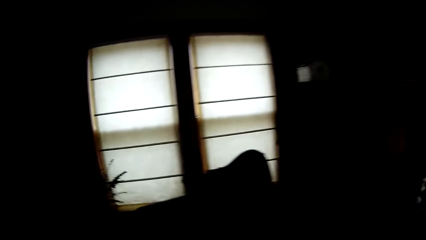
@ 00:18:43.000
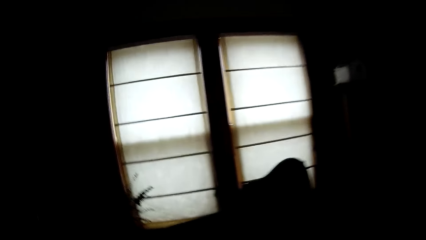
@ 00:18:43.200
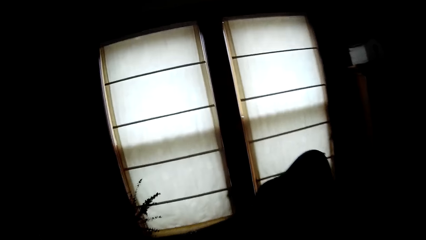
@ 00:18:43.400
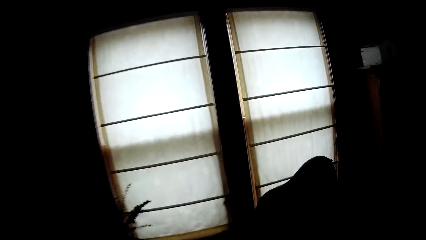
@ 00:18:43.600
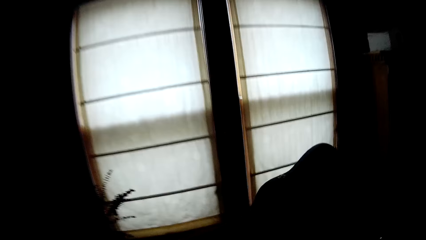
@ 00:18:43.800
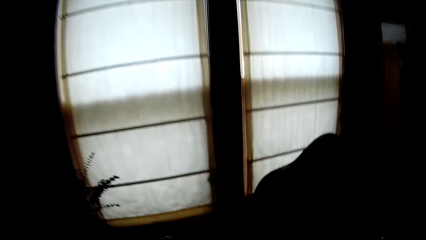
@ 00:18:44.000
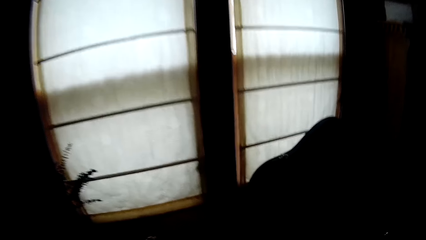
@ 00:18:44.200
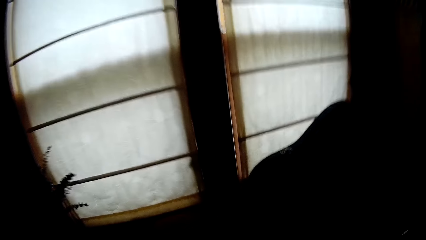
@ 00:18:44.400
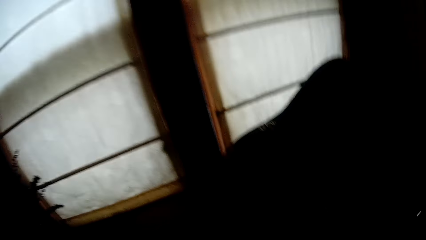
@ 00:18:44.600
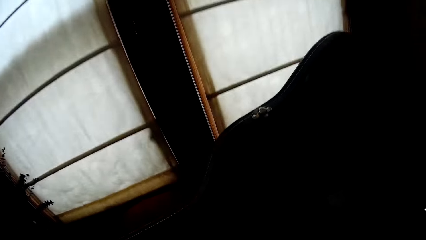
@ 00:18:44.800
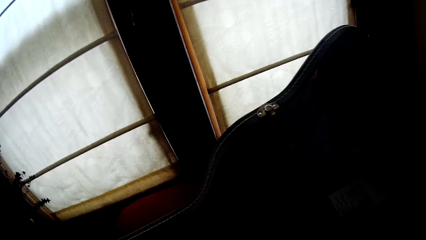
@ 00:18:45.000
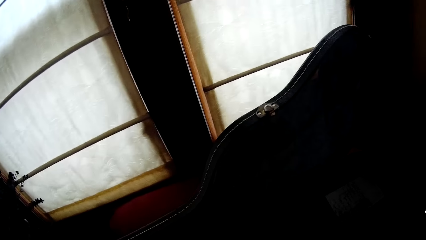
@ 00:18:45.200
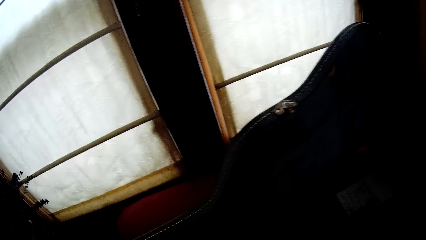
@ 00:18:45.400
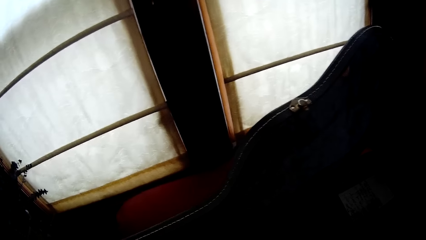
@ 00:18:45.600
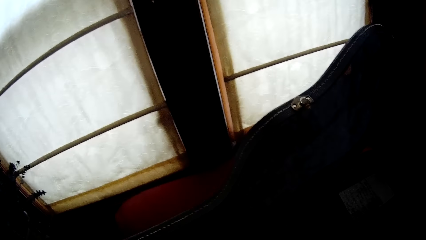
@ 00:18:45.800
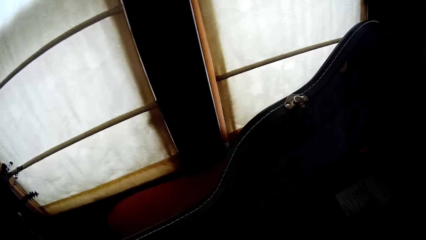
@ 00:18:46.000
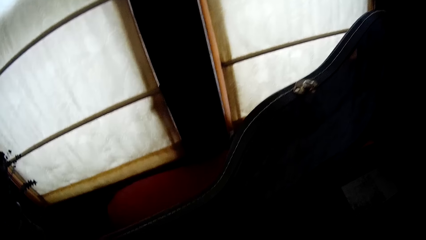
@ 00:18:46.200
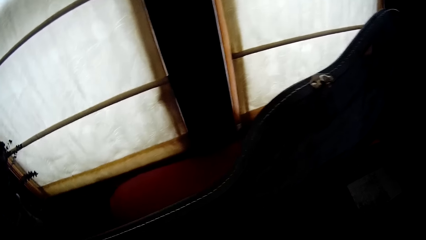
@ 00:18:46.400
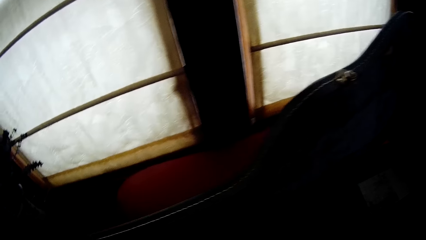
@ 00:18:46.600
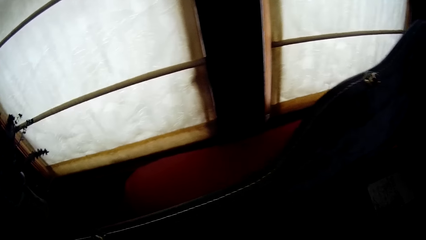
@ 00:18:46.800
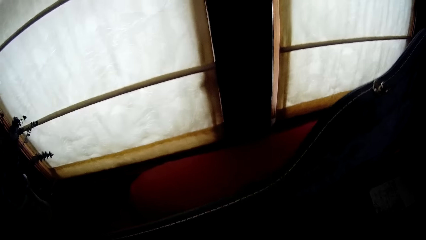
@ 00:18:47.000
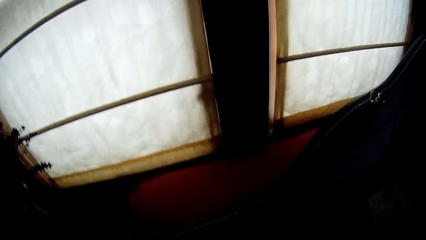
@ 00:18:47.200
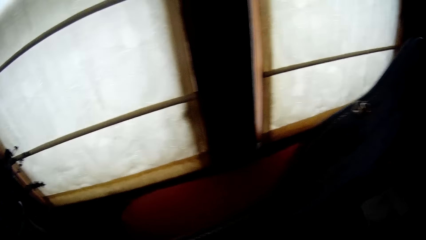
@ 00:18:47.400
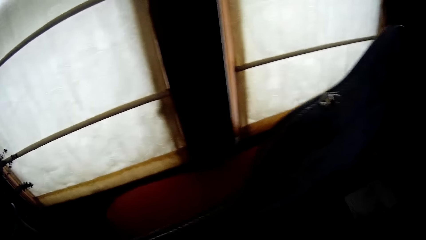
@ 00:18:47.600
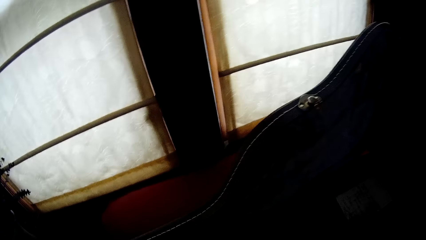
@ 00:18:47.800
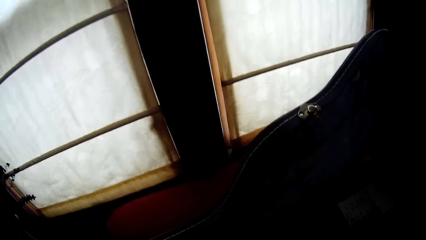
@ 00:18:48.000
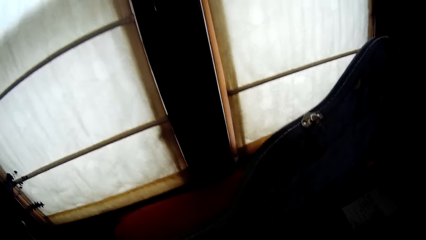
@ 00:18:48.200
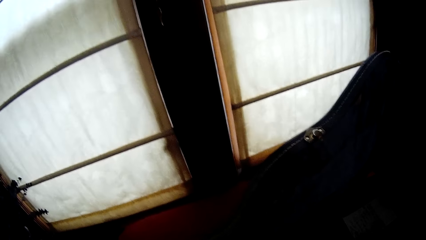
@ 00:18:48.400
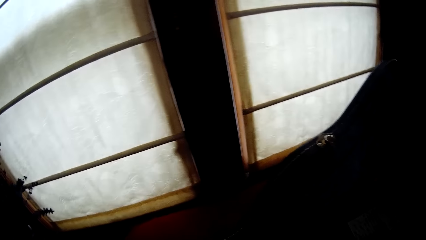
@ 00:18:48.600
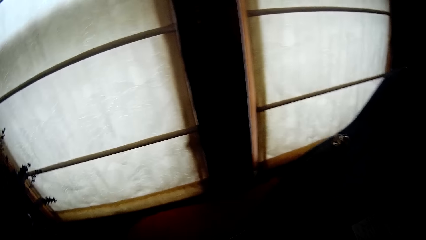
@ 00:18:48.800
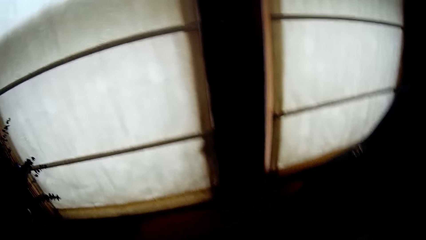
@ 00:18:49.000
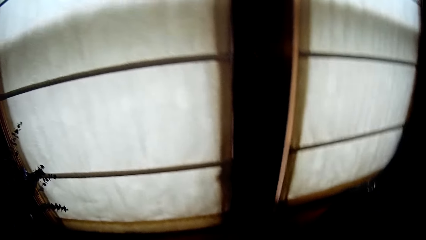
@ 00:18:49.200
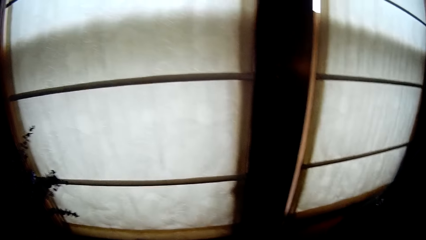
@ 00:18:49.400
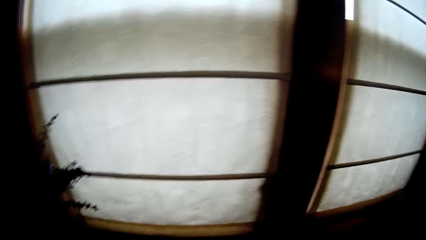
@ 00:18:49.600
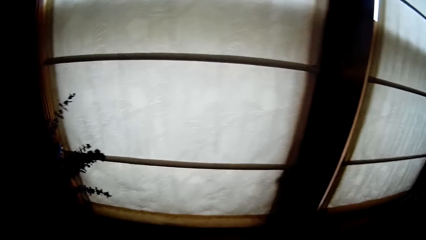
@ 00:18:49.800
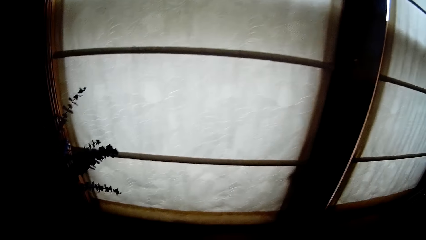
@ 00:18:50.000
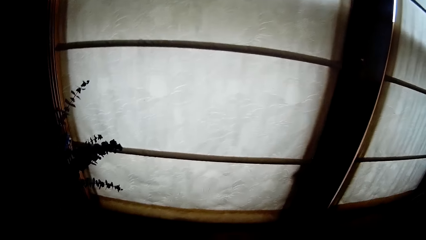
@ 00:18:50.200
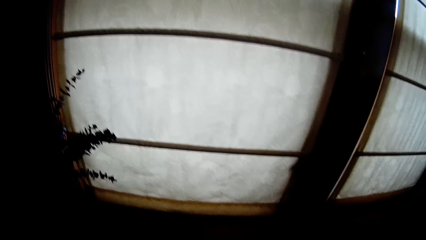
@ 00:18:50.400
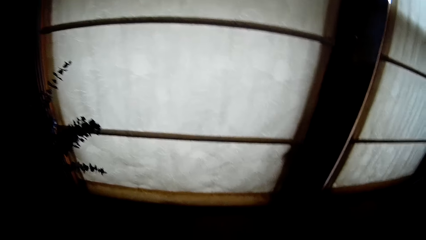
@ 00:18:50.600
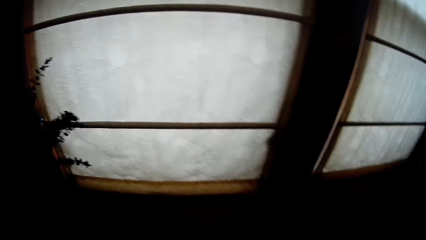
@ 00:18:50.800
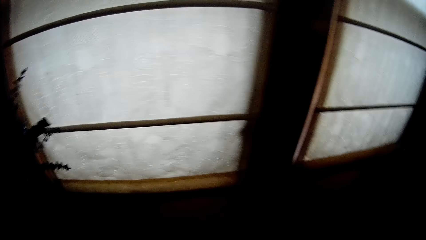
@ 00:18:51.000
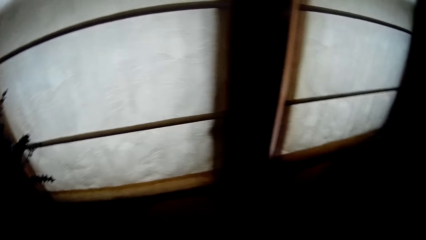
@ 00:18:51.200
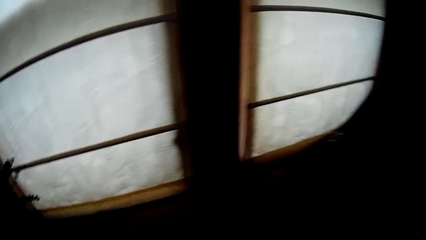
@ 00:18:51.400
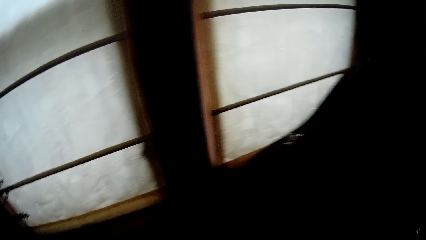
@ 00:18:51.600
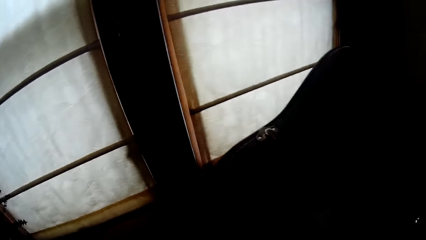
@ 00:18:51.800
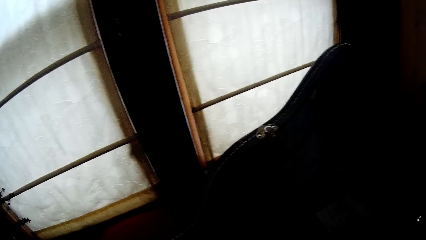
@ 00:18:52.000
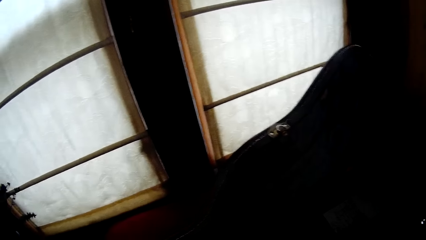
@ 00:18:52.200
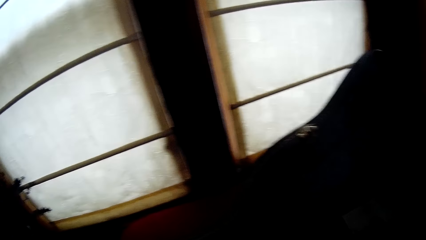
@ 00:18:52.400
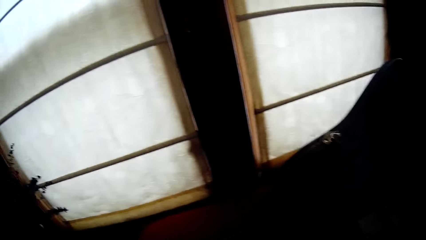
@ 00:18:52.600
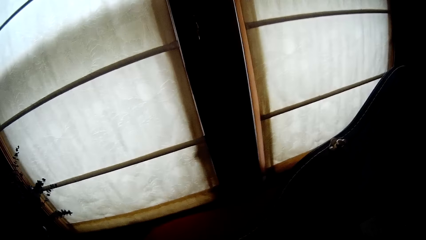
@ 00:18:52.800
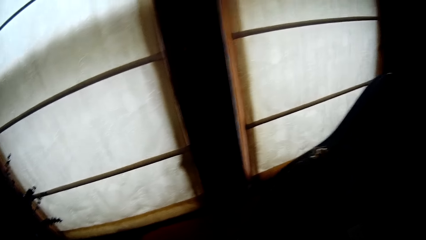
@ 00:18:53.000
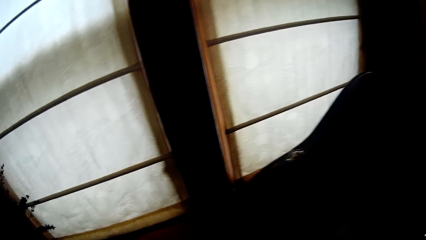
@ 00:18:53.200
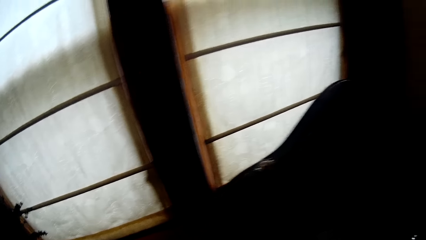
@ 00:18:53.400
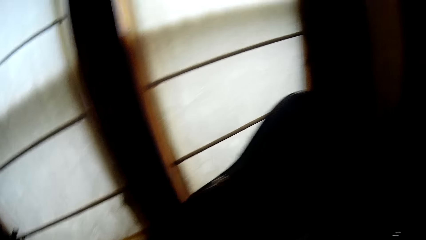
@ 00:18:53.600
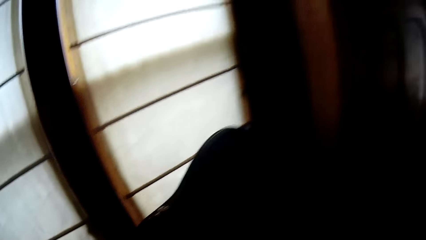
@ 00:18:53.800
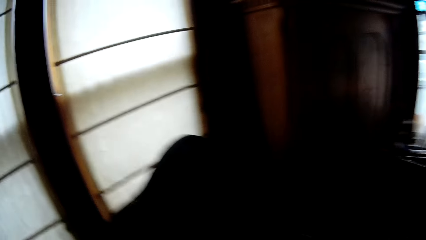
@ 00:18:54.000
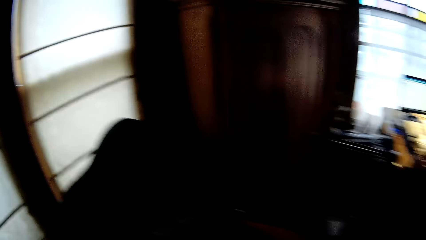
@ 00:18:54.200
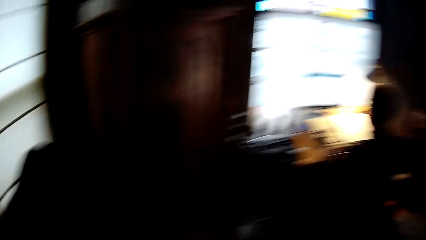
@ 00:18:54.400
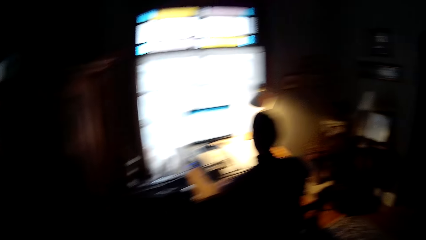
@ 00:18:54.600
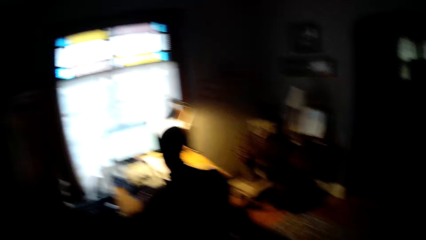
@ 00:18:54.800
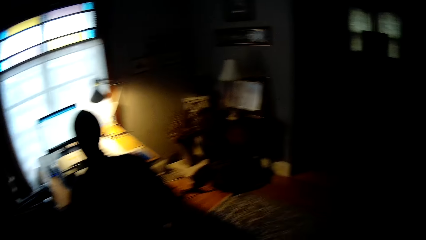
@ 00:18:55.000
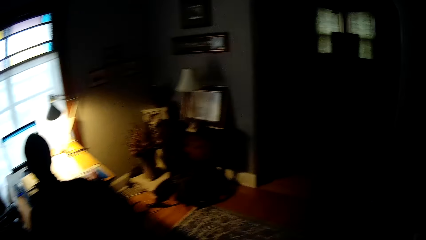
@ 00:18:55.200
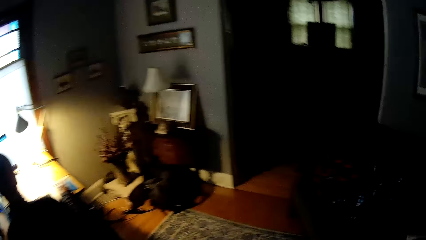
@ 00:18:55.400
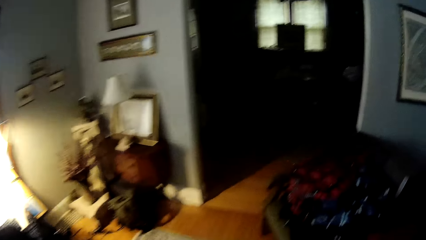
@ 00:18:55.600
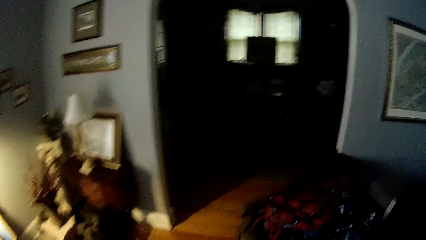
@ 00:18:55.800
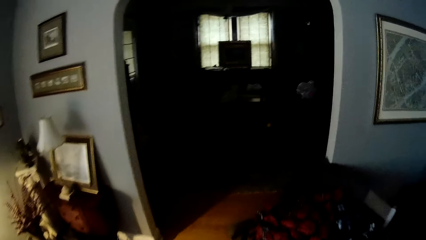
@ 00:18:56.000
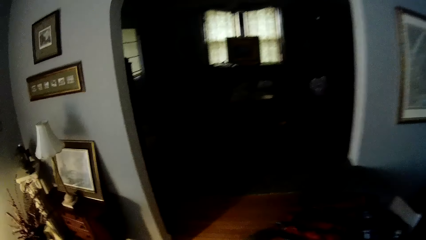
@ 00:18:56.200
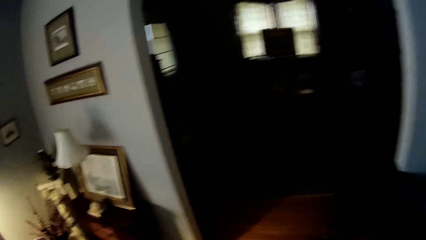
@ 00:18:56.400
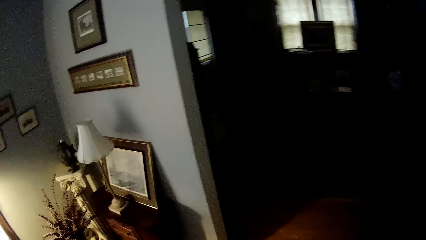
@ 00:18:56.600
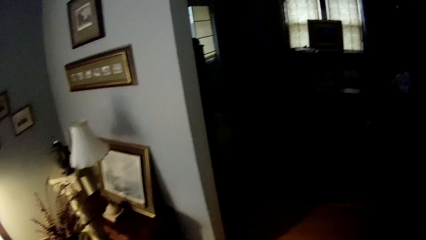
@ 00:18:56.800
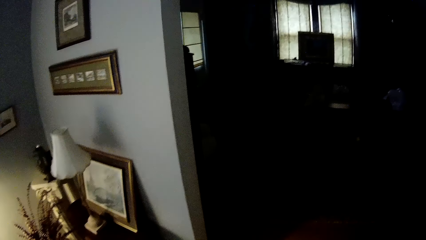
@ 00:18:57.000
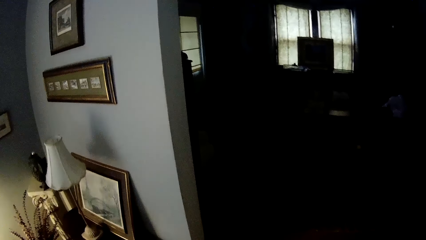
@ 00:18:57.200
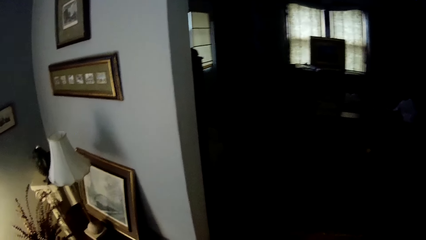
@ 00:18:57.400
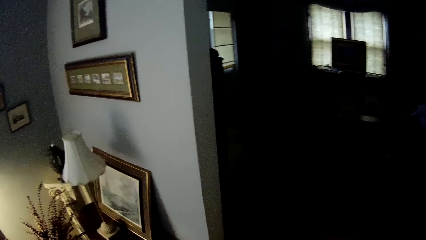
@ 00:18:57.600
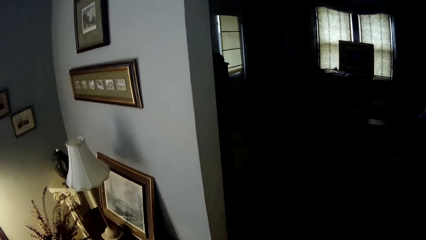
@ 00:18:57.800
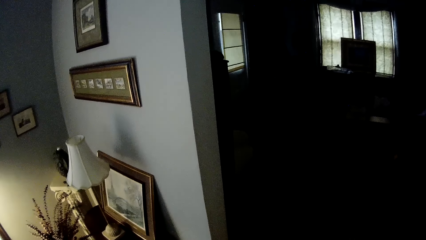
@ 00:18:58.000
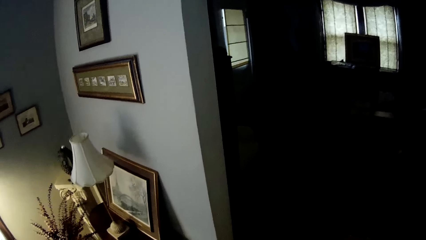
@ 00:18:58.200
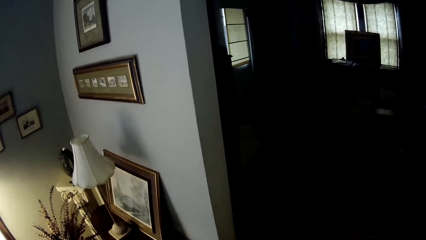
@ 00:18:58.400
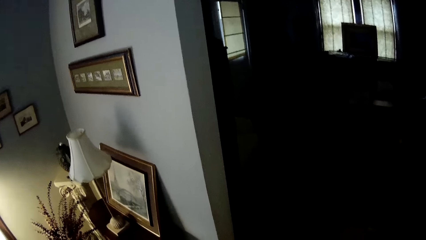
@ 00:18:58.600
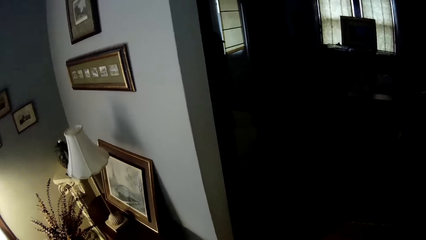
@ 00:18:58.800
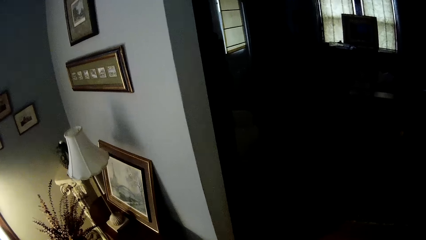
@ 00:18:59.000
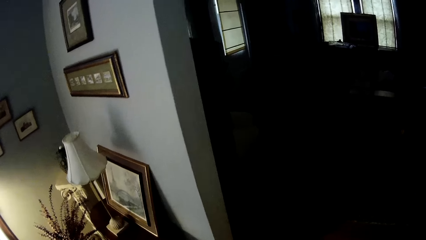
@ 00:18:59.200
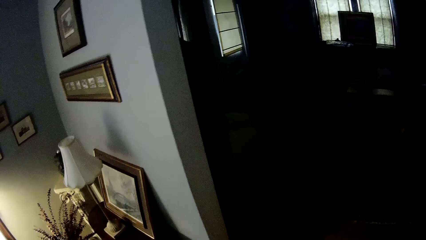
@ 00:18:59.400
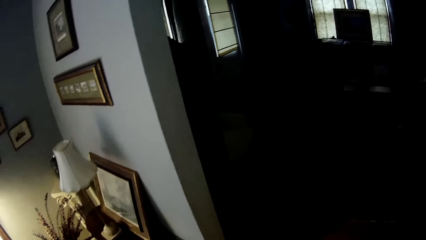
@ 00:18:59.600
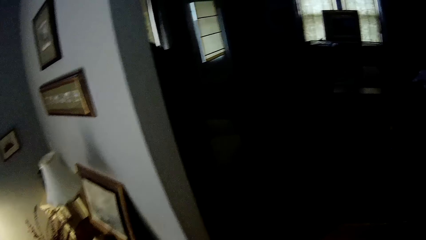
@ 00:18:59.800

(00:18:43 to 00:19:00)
The camera wearer looks around. They stare behind the sofa. They look around the house and turn around. They walk around the house. They stare at the picture frame. They stop walking.
